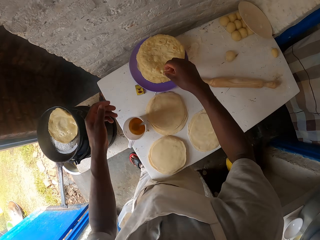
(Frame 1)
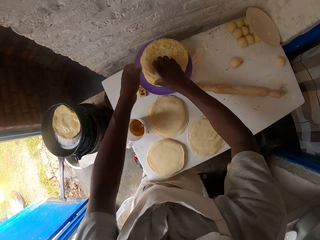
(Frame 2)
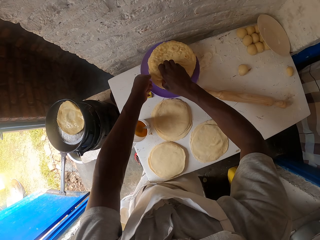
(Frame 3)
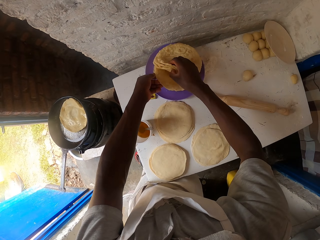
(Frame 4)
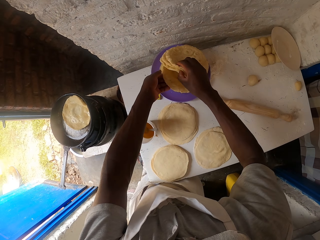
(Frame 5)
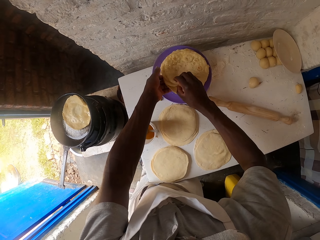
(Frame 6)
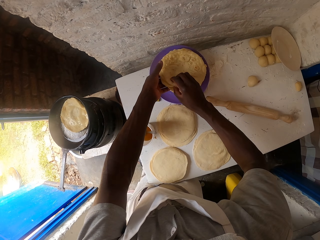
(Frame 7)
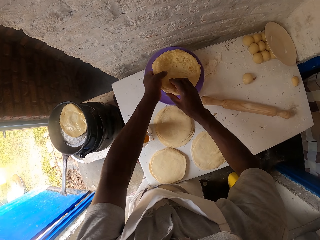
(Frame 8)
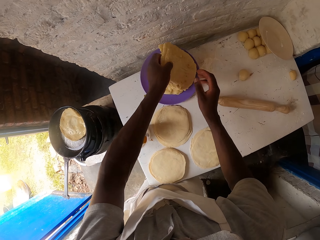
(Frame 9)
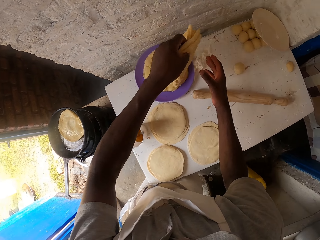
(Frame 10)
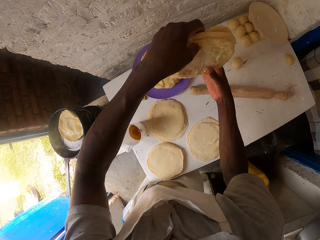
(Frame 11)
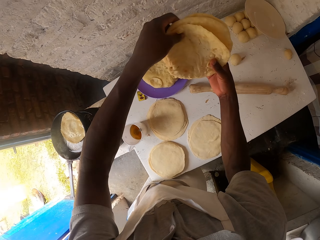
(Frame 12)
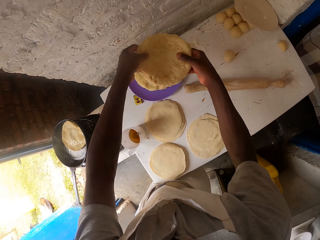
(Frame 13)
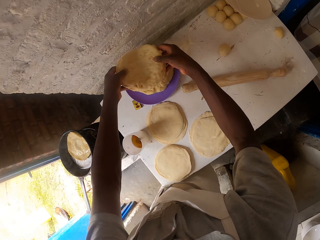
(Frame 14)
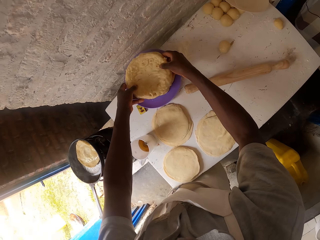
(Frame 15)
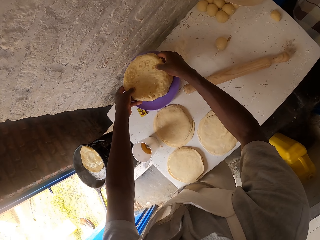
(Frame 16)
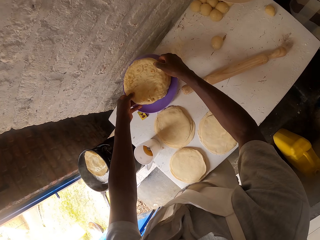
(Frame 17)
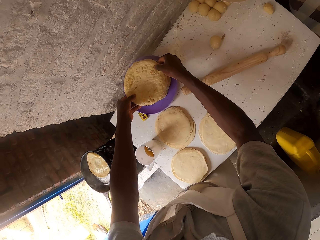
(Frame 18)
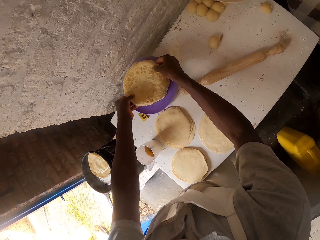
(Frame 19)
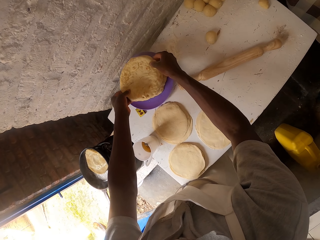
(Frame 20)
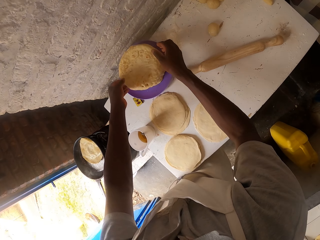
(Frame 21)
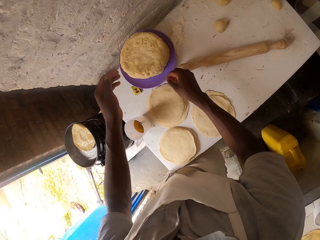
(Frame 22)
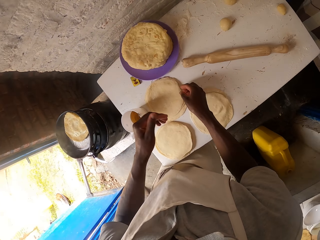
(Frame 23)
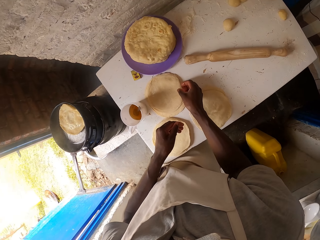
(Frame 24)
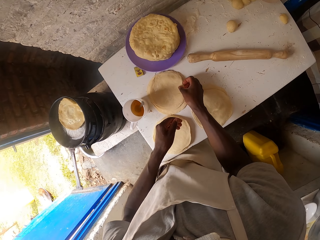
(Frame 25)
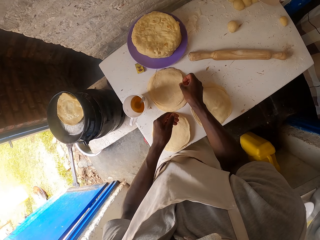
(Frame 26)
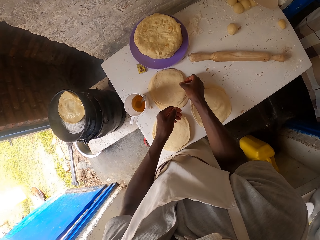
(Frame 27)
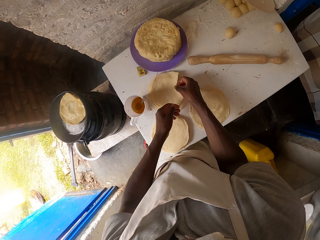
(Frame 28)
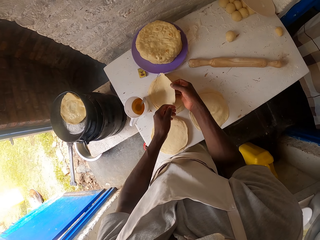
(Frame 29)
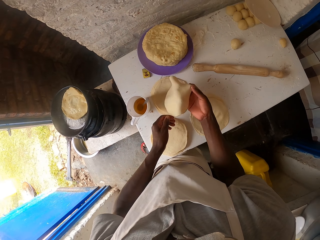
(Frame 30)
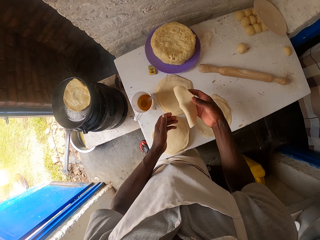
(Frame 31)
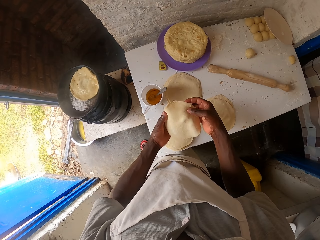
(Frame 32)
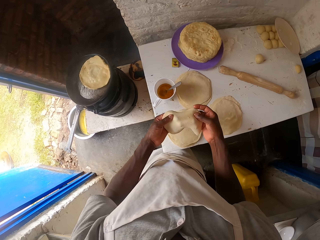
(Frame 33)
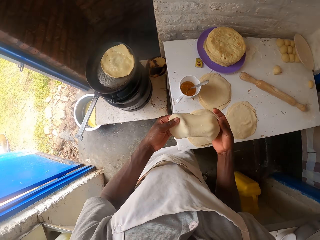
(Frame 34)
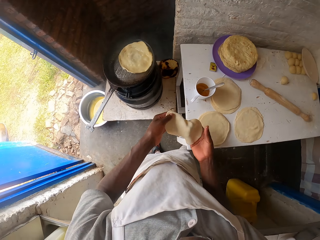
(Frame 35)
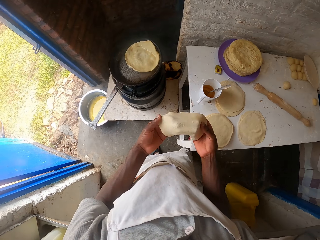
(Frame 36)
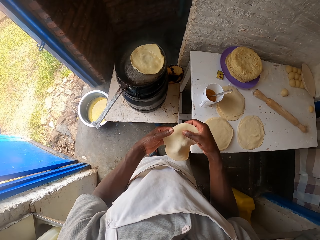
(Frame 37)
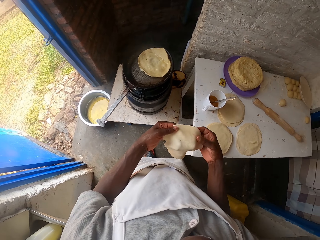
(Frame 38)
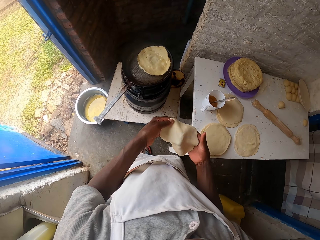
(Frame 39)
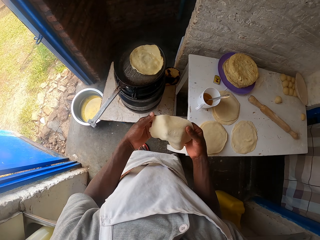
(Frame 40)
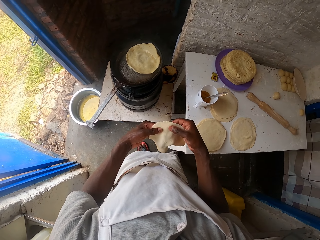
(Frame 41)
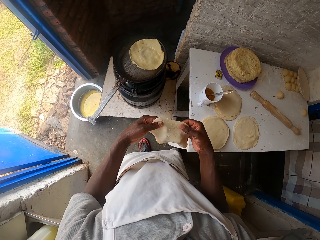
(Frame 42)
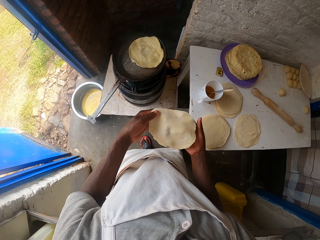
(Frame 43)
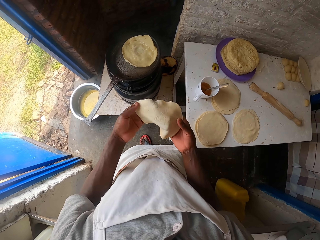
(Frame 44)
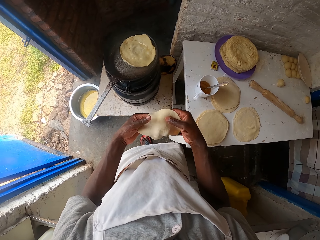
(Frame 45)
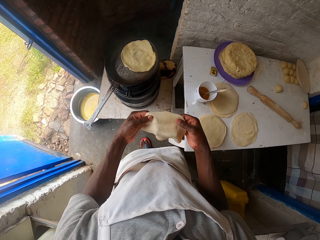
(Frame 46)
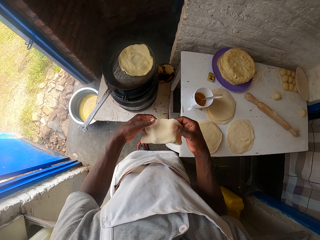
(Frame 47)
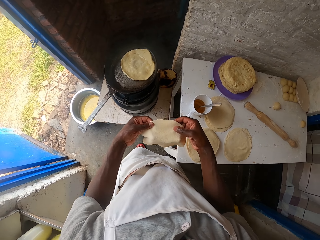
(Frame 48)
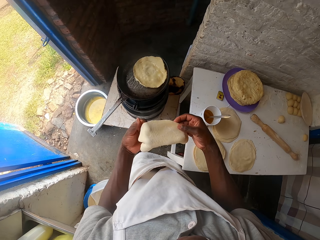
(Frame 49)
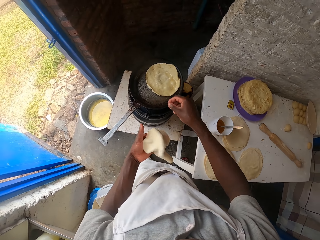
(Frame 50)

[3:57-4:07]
The camera wearer puts the spoon in the cup. They arrange roti in the plate. They pick up chapatis from the plate with both hands. They put the roti on the plate. They drop the chapatis in their hands. They pick up dough with the right hand. They hold the dough in both hands. They turn the dough in their hands.

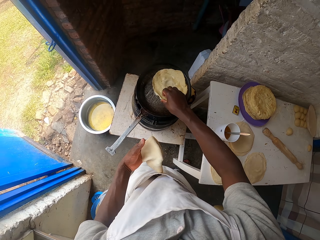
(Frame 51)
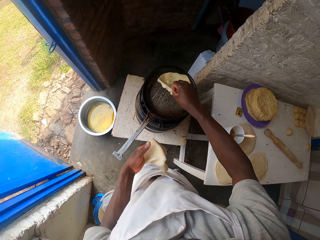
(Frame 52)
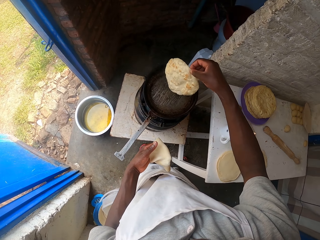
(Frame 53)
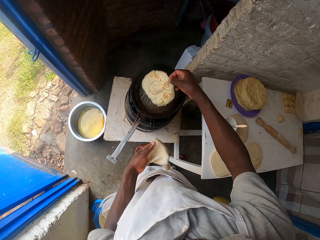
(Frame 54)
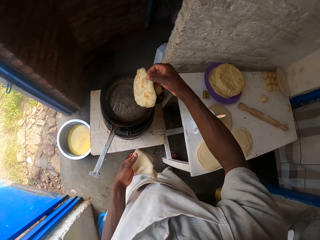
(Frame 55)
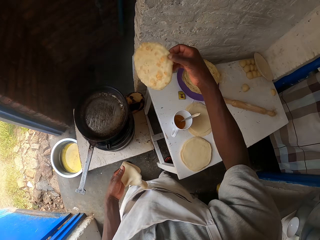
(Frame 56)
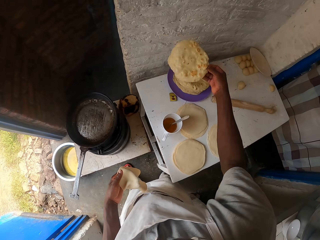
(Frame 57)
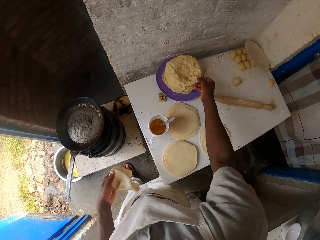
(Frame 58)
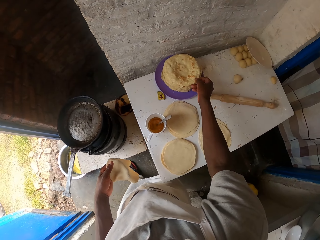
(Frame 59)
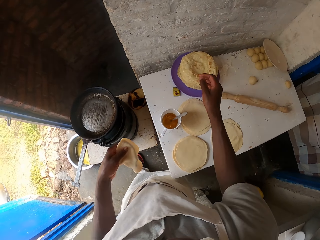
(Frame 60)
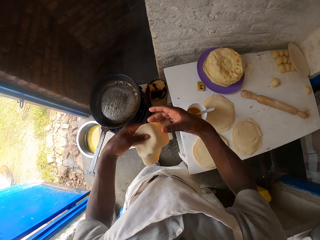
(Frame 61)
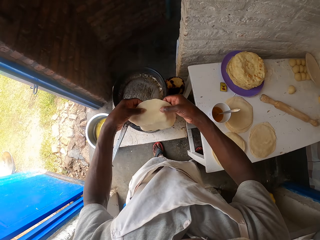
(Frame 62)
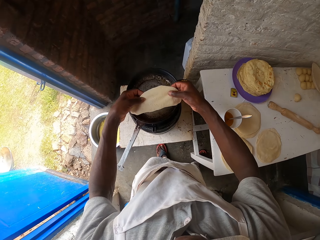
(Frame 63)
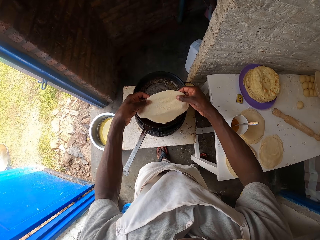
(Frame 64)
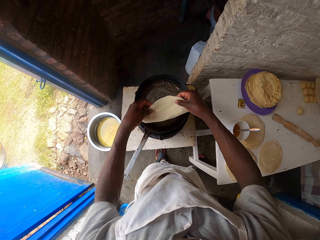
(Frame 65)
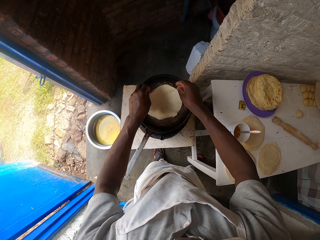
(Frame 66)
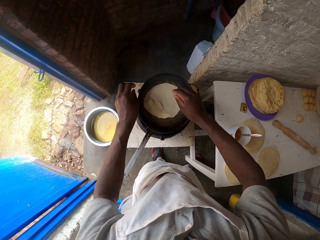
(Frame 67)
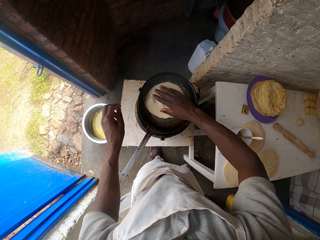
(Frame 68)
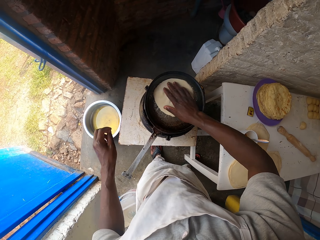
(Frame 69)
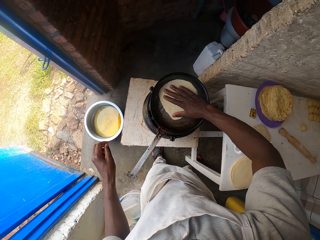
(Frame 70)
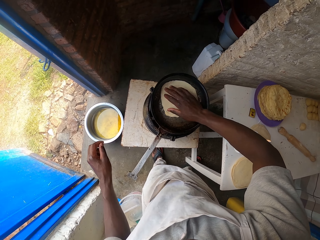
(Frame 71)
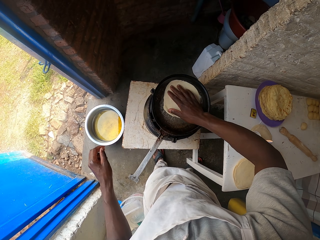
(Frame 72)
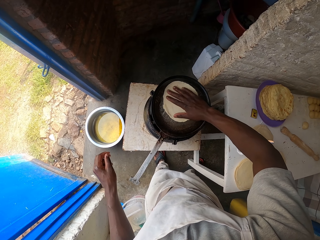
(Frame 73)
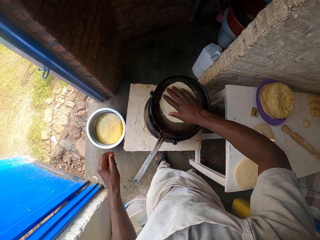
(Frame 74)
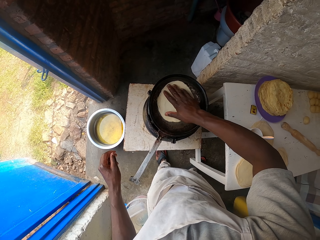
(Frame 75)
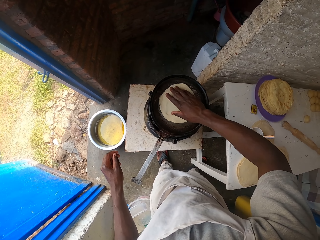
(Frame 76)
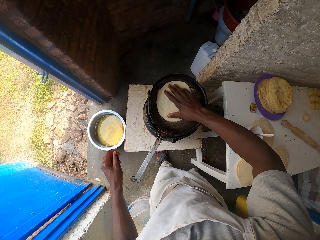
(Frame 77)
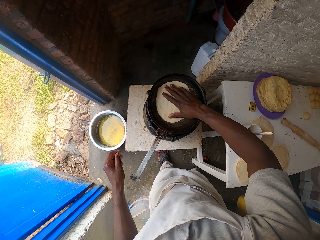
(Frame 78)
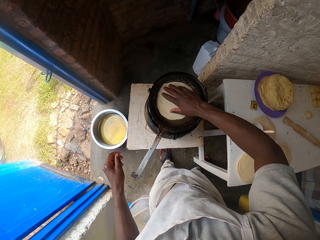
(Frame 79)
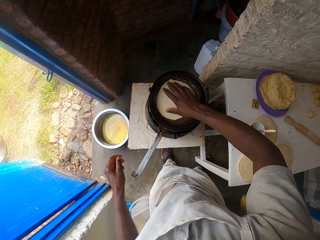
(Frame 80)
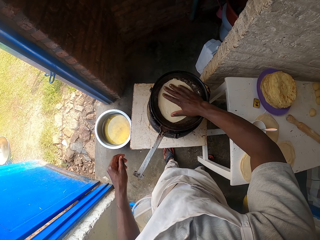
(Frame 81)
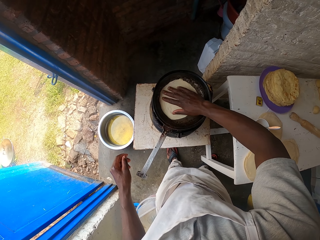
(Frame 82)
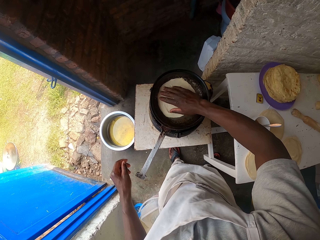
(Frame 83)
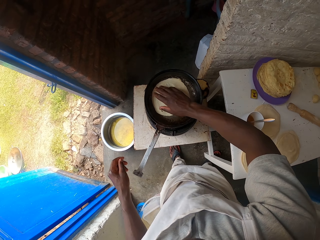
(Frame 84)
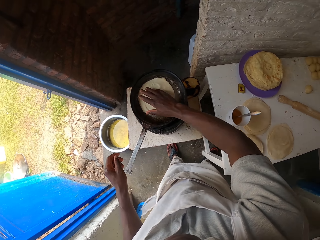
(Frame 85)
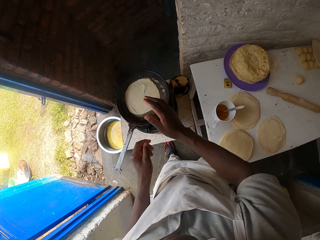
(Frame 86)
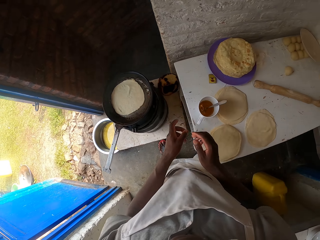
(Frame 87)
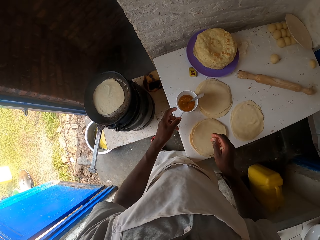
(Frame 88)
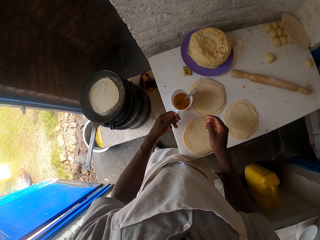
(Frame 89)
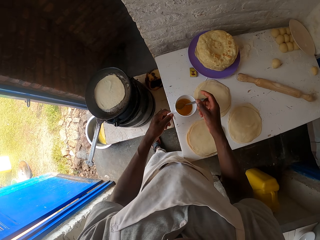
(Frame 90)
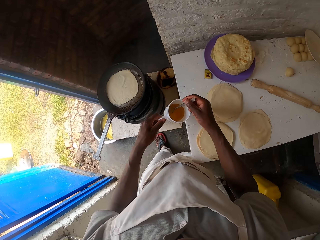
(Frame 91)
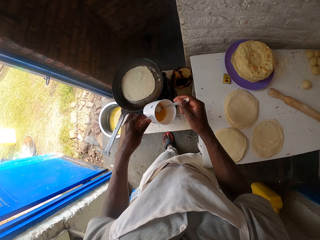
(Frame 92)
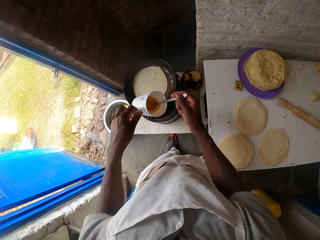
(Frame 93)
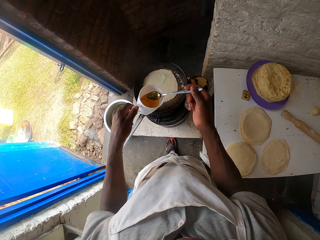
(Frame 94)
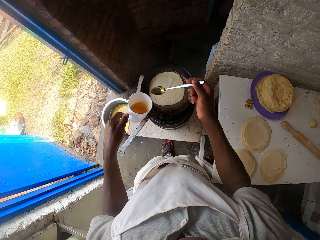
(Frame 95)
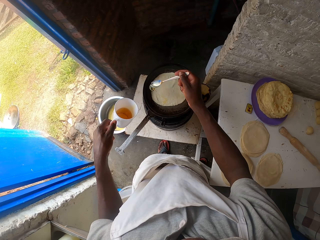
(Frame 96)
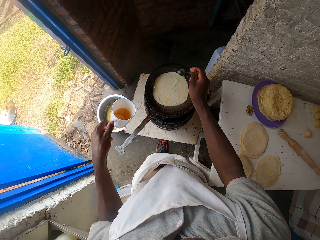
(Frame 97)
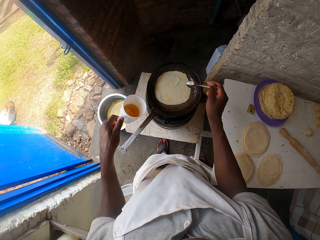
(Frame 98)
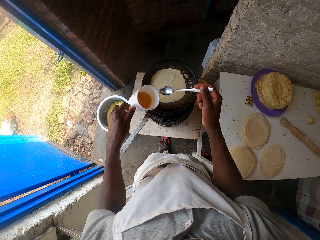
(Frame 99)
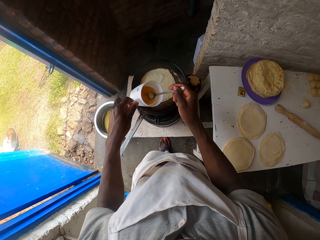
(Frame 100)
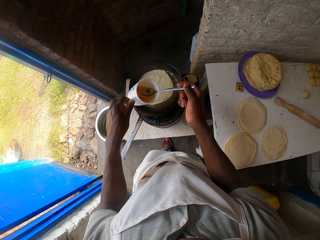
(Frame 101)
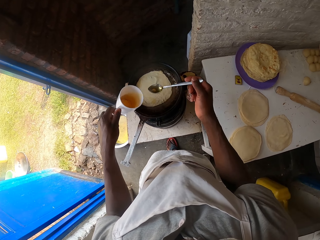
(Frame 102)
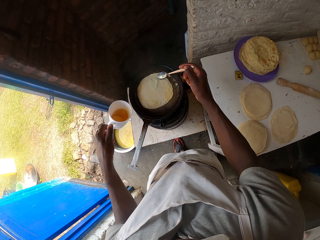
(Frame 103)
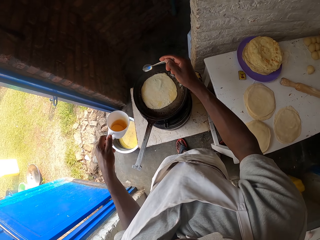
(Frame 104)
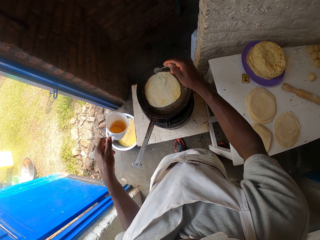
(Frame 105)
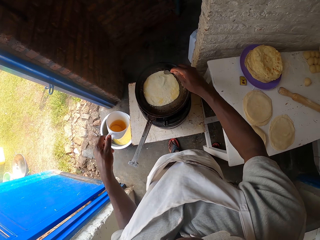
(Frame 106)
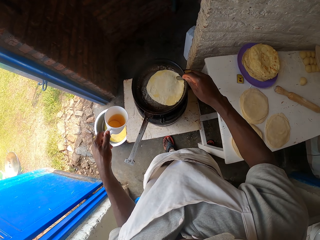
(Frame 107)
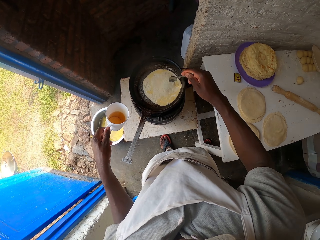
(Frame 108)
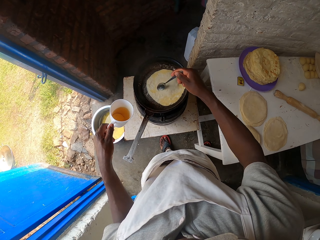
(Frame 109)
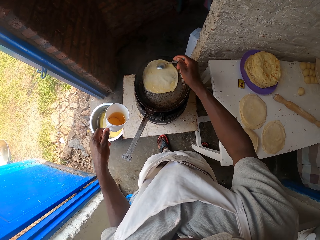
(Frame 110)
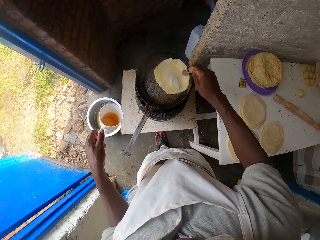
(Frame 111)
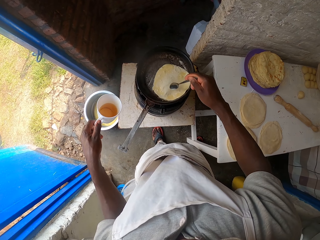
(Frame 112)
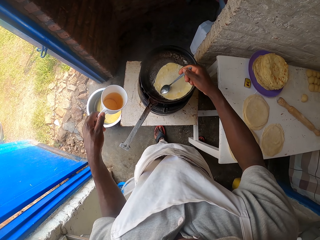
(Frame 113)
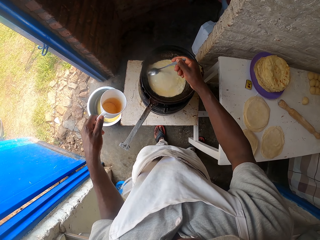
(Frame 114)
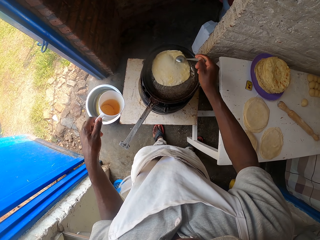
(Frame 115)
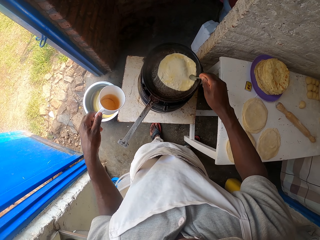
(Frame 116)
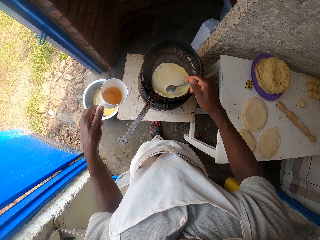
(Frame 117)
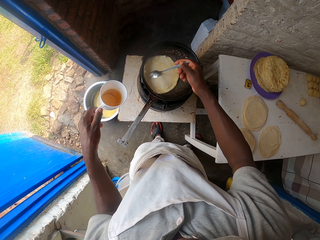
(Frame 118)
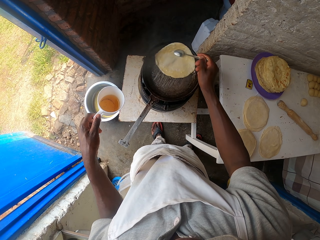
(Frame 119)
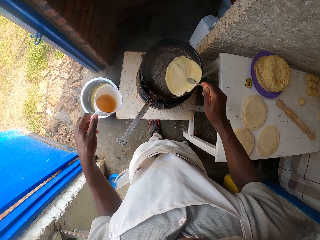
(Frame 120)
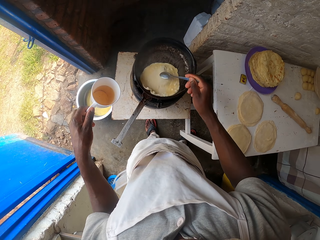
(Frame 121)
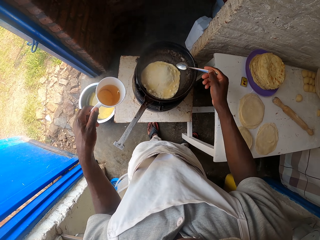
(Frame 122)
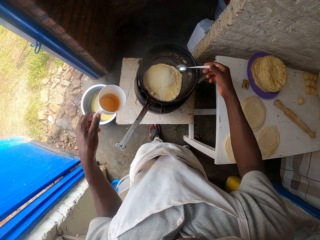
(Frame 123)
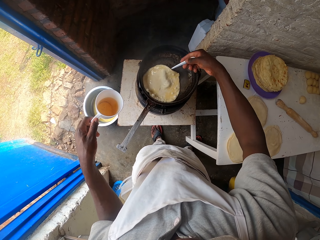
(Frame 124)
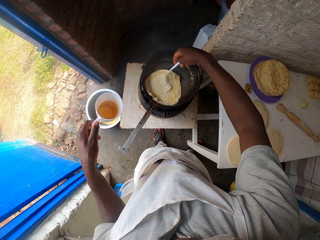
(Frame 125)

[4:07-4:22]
The camera wearer picks up the chapati from the pan with the right hand. They put the roti in the plate. They drop the chapati in the right hand. They drop the chapati in the cooking pan. They turn the dough on the cooking pan with the right hand. They pick up a cup with the left hand. They pick up a spoon. They scoop oil from the cup using the spoon. They sprinkle the oil in the spoon on the cooking pan. They scoop oil from the cup using the spoon. They sprinkle the oil in the spoon on the cooking pan. They turn the chapati with the spoon in the right hand.
